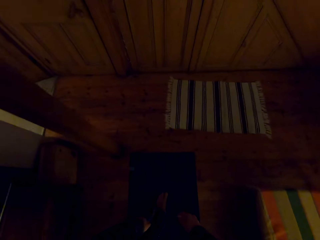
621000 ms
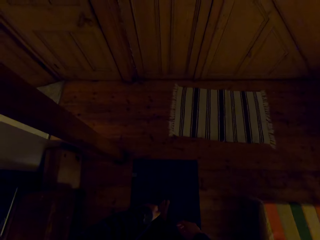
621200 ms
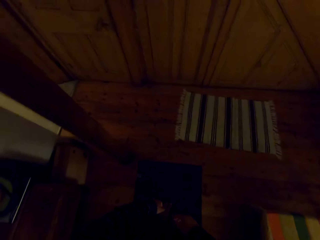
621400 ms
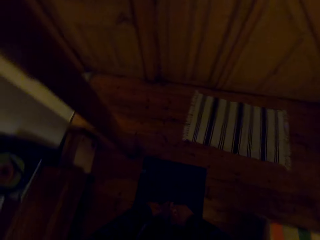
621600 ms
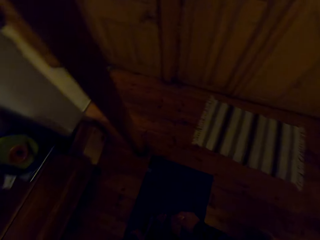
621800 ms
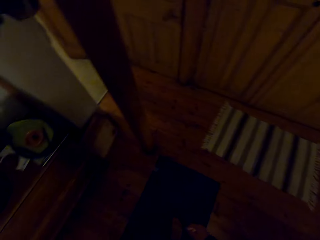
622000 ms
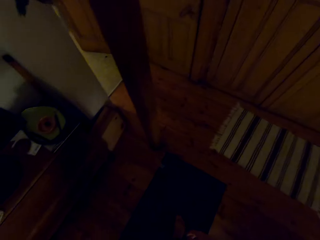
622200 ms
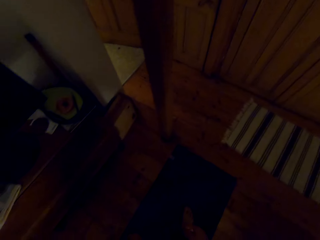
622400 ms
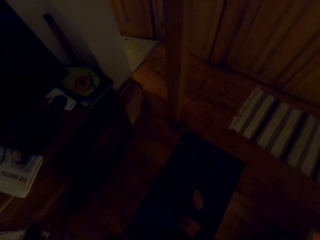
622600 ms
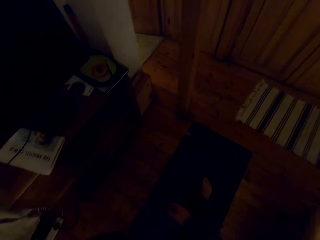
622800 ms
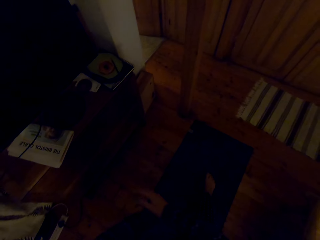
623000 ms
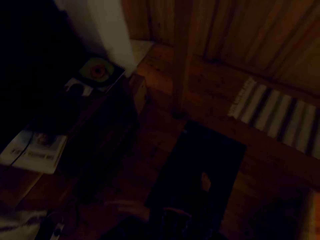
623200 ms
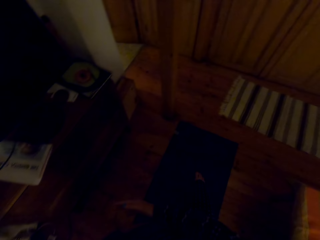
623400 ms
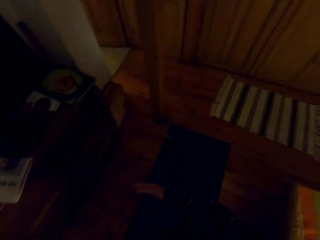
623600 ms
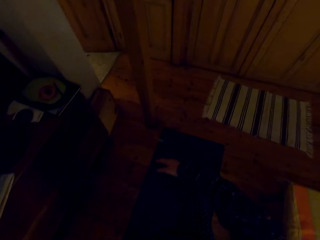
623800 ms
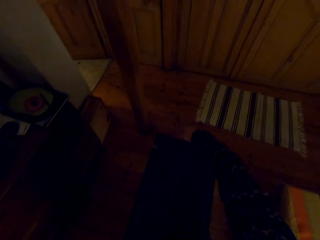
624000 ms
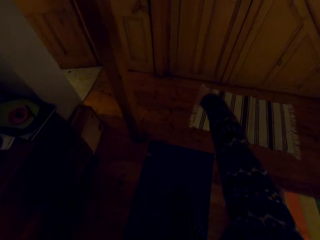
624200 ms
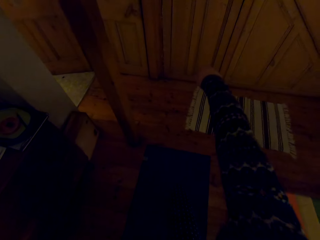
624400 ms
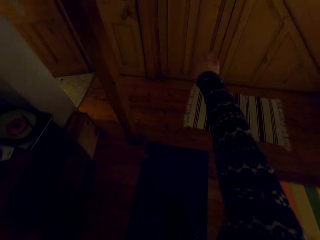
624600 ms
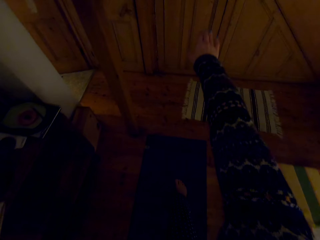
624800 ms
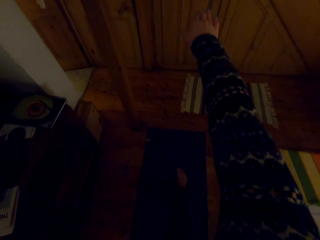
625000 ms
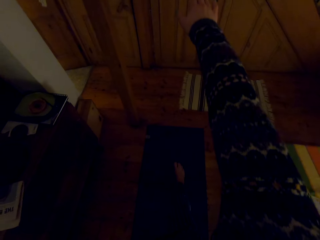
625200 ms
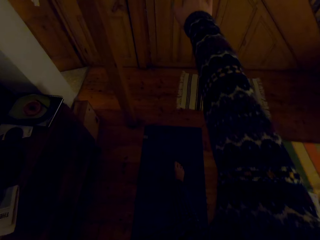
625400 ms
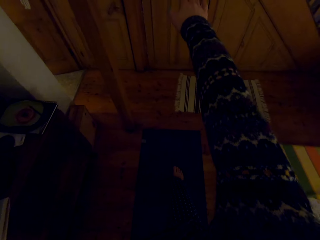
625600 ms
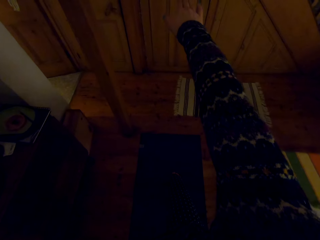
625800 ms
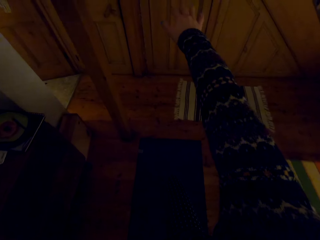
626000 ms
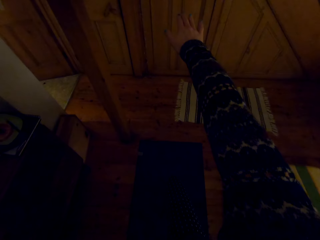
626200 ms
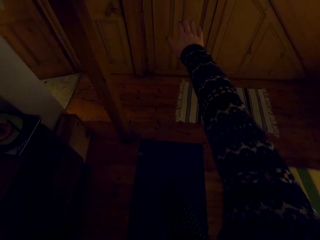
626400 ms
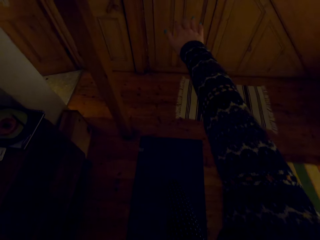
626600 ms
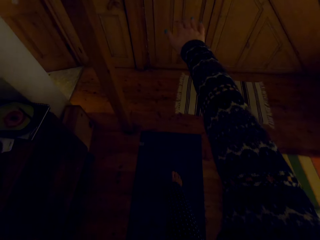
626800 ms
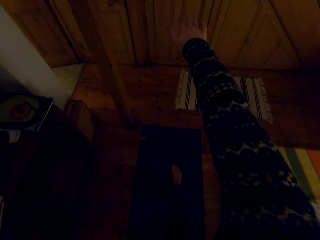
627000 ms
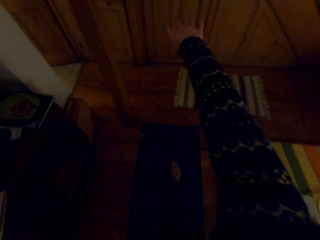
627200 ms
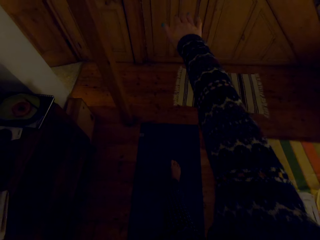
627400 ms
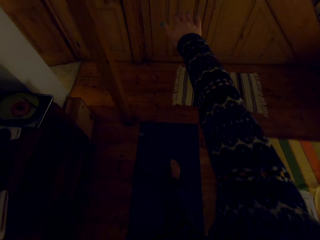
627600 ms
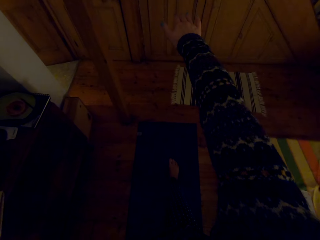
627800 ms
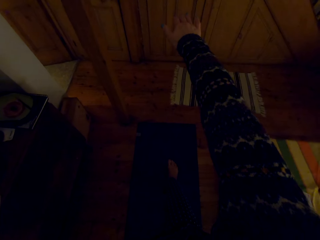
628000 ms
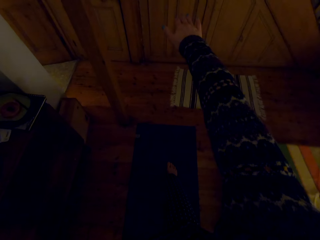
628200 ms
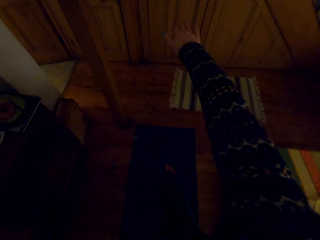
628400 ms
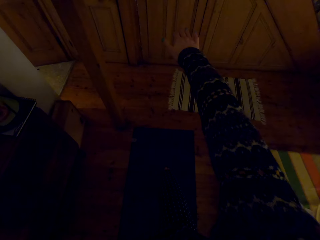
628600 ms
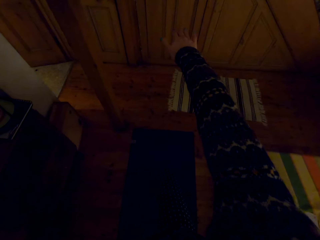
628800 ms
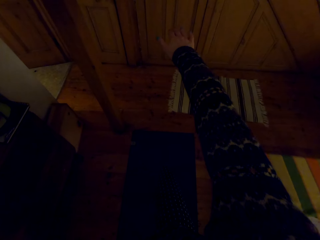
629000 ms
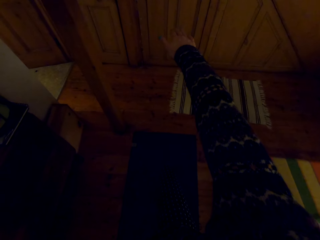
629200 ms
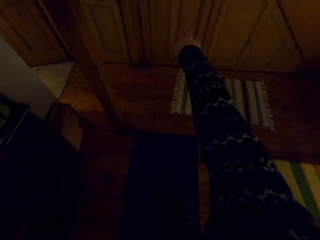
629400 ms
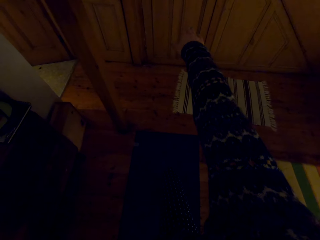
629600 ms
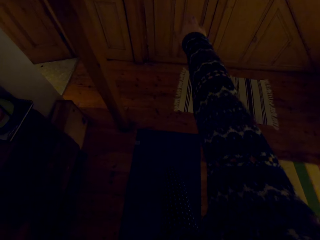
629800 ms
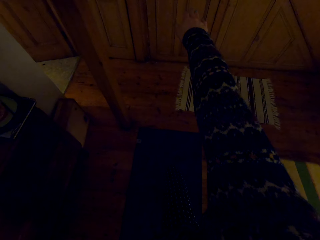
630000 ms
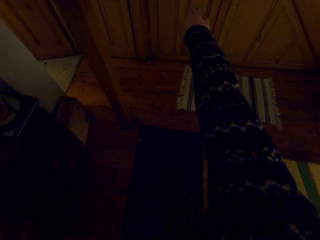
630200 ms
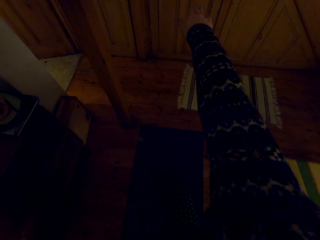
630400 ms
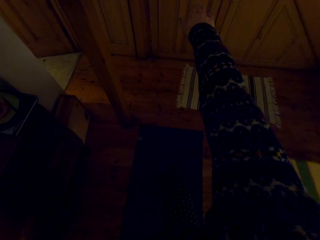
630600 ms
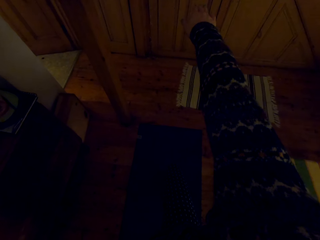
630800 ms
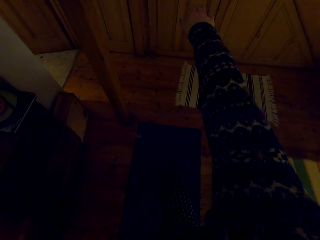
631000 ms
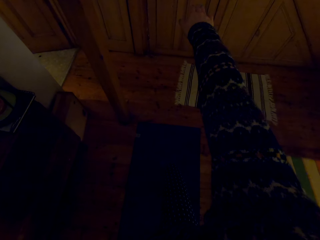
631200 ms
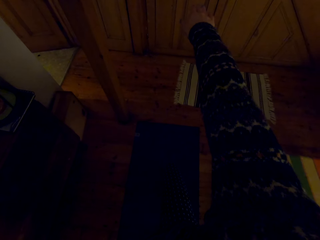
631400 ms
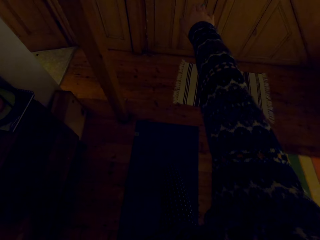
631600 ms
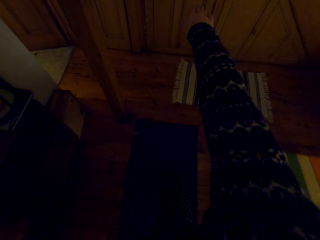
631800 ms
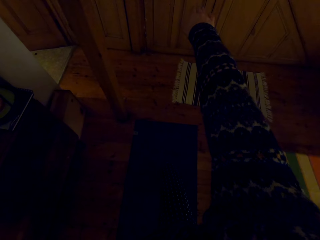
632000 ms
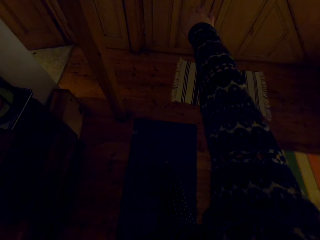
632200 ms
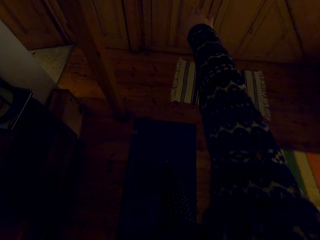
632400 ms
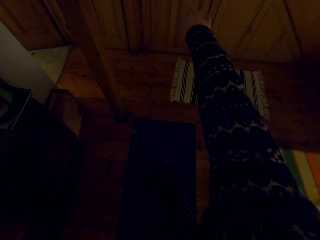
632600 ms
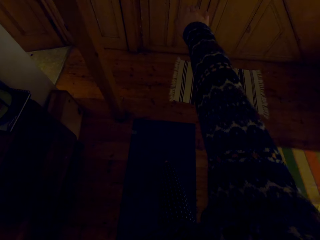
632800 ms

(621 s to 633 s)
The camera wearer moves the left leg backward. They stretch the hands. They bend the knees. They straighten the legs. They bend the knees. They straighten the legs. They bend the knees.

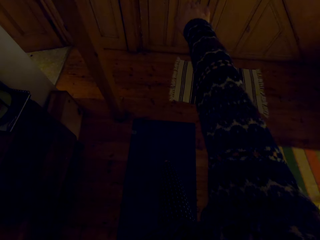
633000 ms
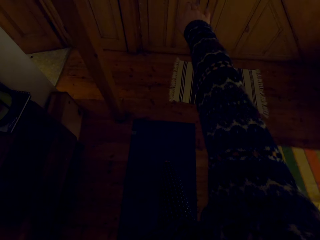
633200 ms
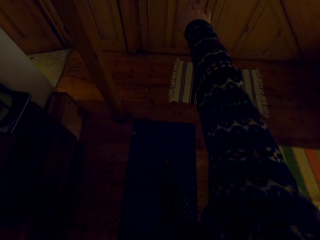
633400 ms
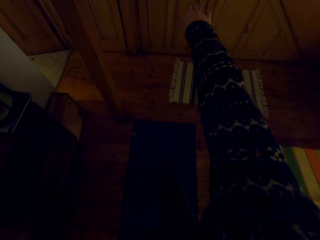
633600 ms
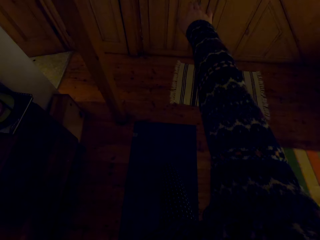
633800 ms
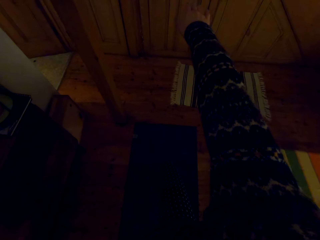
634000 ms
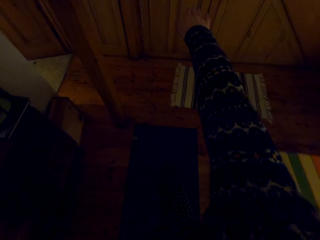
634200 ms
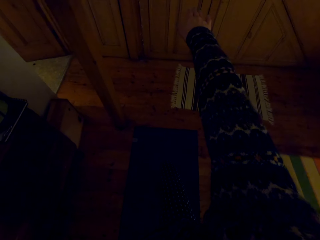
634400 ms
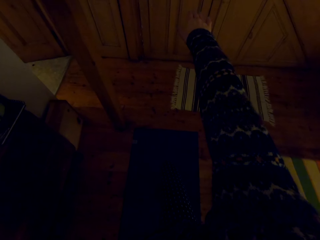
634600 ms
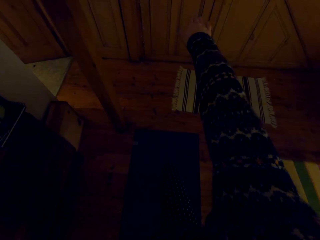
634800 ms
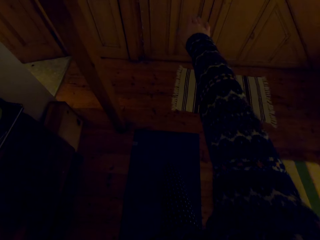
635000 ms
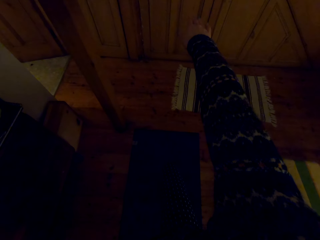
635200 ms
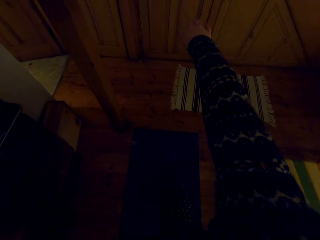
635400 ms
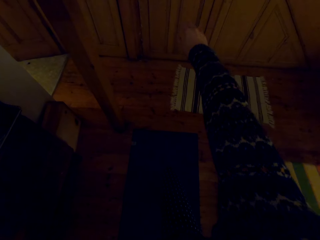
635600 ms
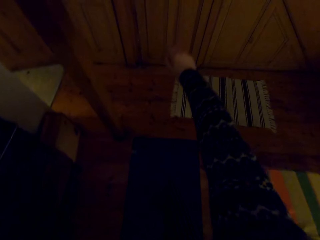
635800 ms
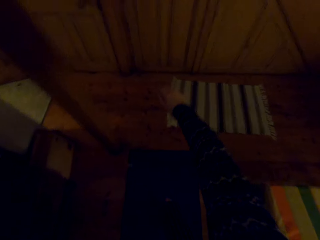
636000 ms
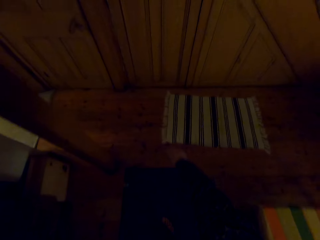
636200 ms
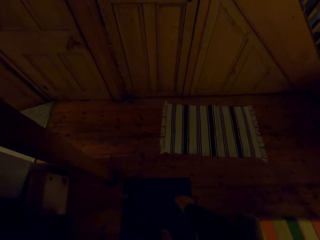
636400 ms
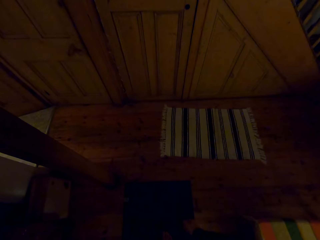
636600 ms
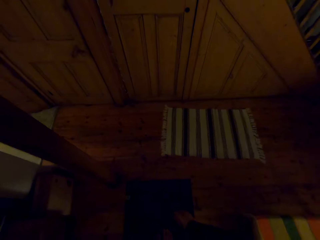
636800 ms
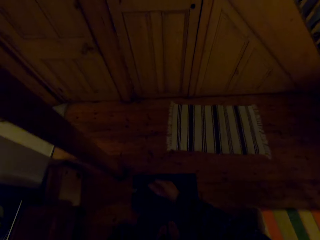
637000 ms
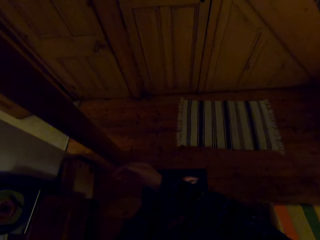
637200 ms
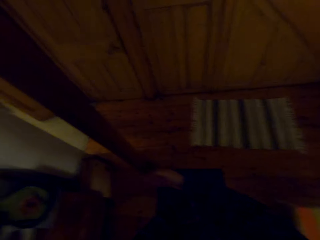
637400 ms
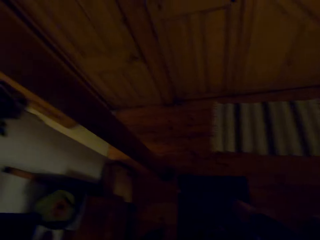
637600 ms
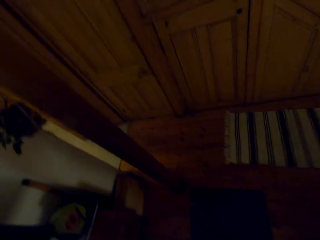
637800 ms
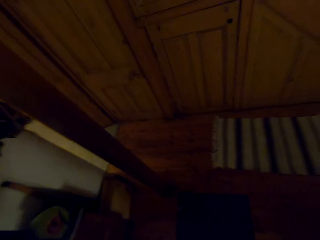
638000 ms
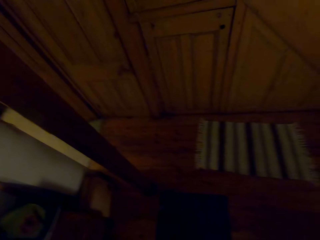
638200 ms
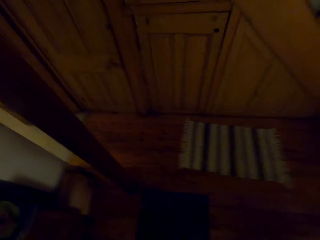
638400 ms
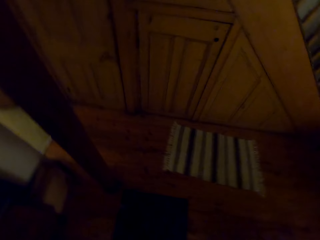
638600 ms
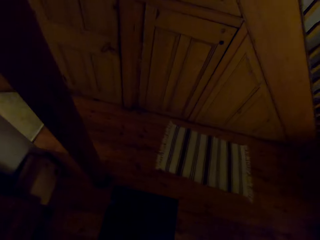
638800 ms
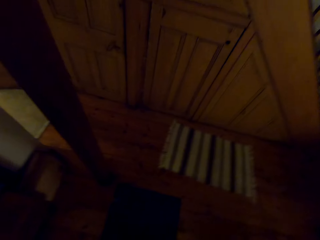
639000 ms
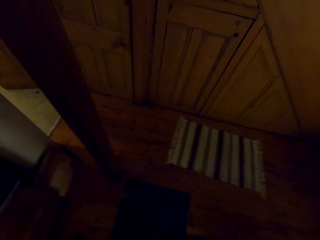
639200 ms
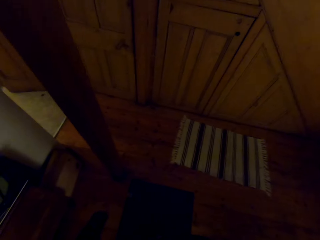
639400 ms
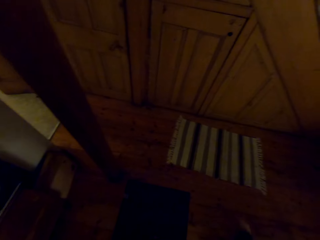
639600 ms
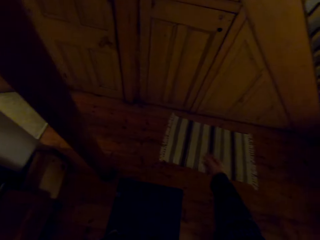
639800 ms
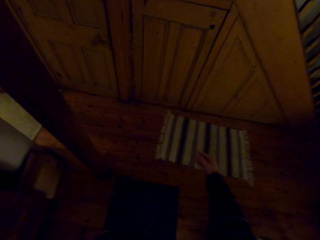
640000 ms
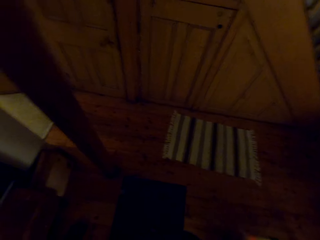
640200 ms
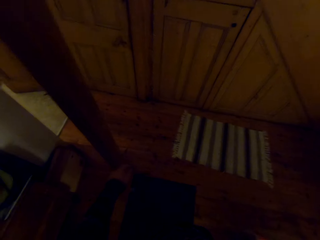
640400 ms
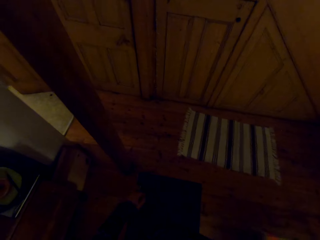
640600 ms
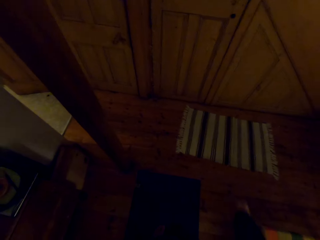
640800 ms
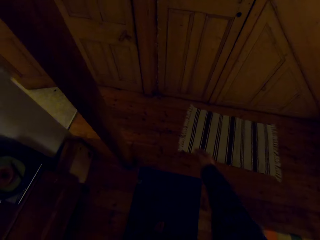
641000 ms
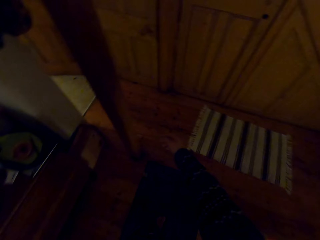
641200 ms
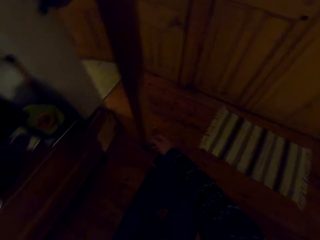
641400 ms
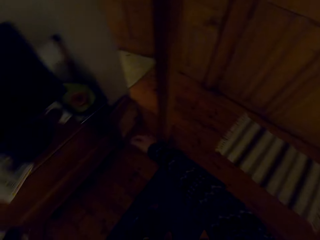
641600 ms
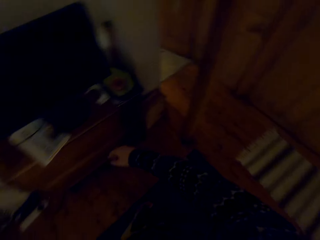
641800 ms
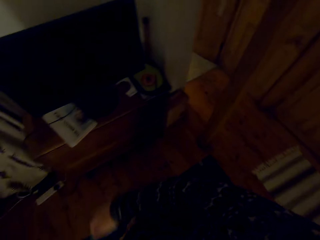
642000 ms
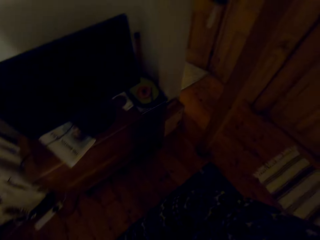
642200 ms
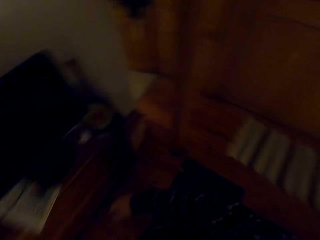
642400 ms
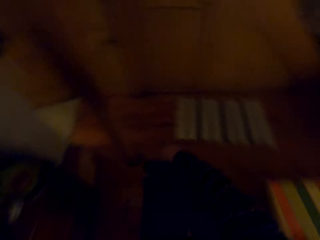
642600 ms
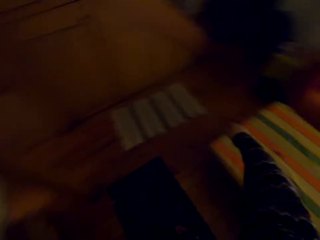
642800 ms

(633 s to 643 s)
The camera wearer swings the hands. They move the hands right and left.
